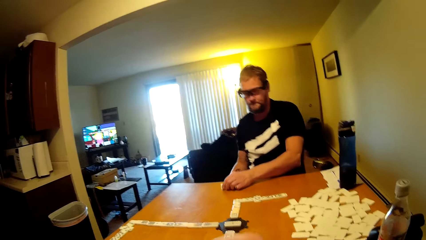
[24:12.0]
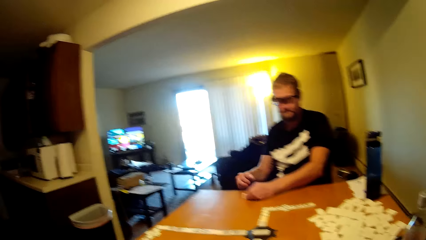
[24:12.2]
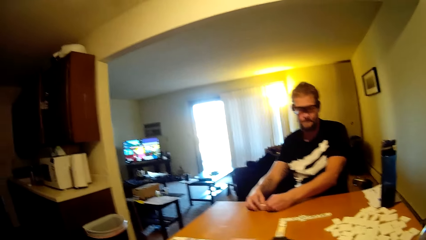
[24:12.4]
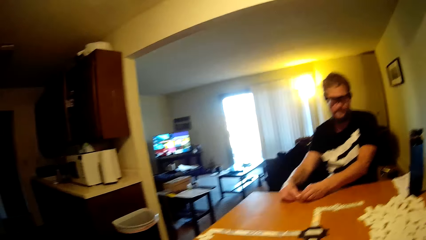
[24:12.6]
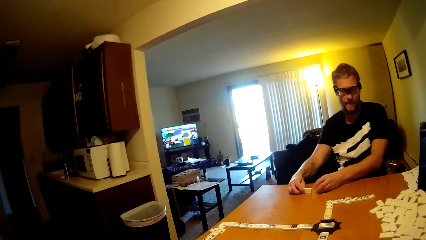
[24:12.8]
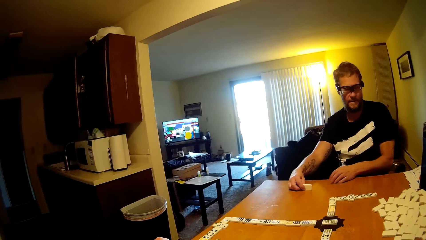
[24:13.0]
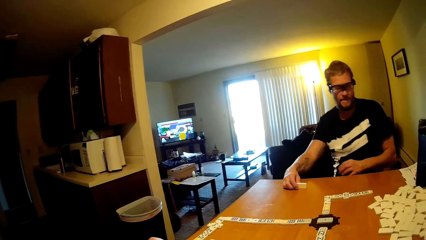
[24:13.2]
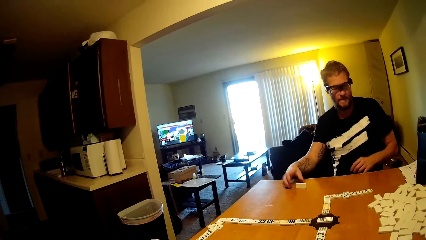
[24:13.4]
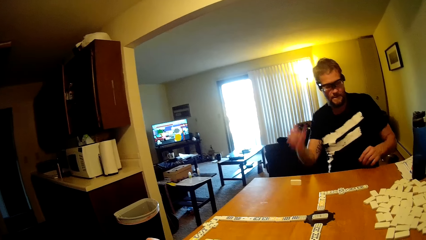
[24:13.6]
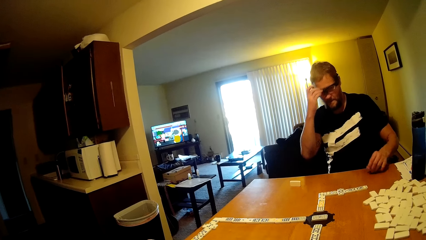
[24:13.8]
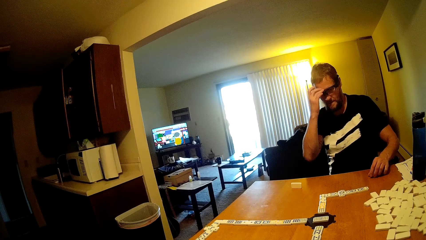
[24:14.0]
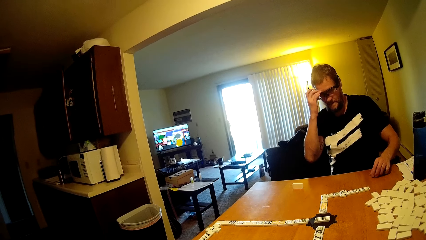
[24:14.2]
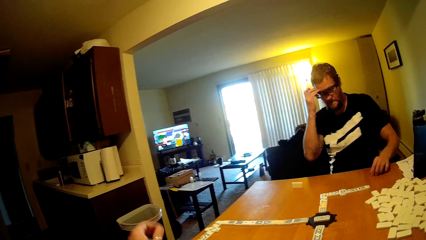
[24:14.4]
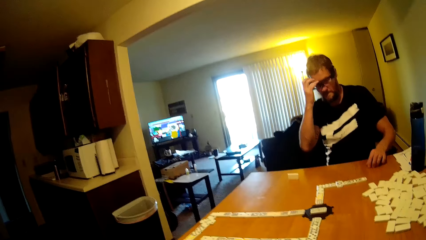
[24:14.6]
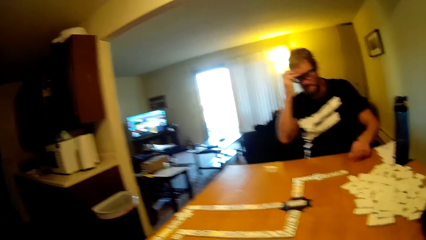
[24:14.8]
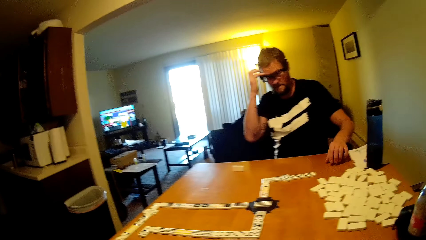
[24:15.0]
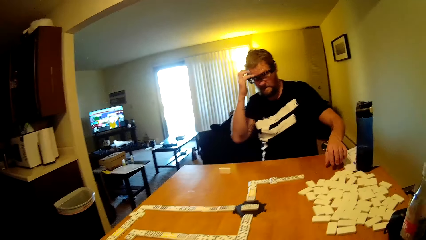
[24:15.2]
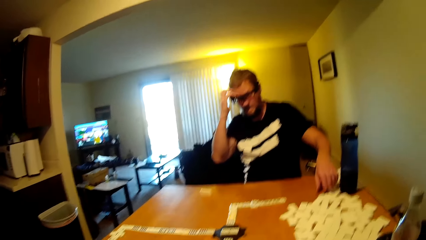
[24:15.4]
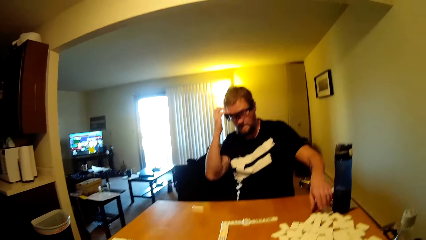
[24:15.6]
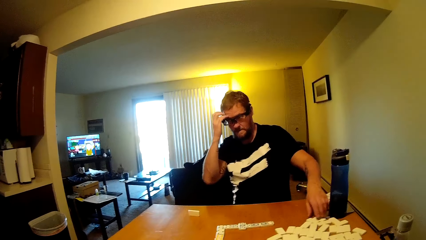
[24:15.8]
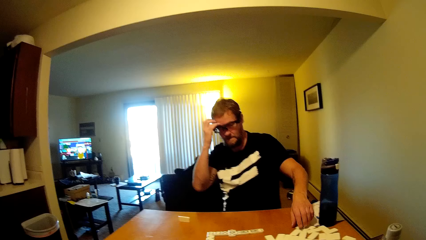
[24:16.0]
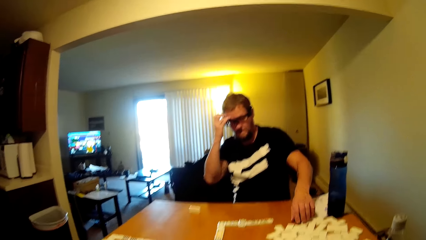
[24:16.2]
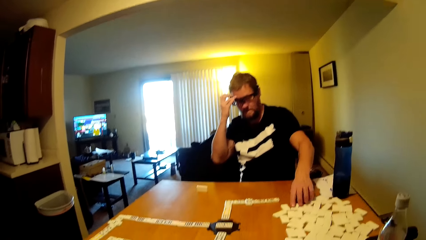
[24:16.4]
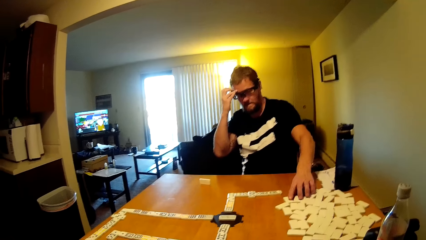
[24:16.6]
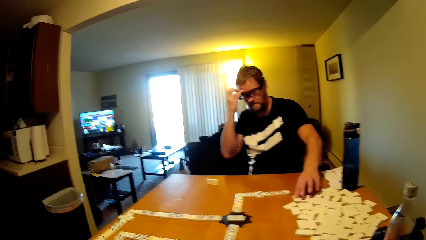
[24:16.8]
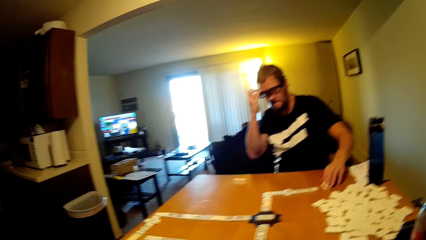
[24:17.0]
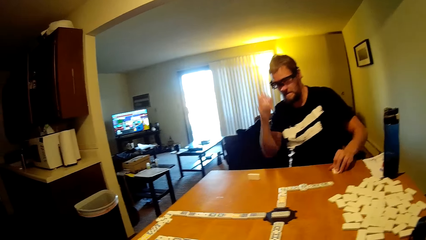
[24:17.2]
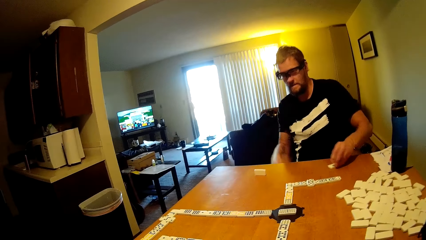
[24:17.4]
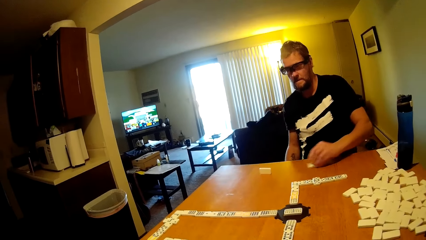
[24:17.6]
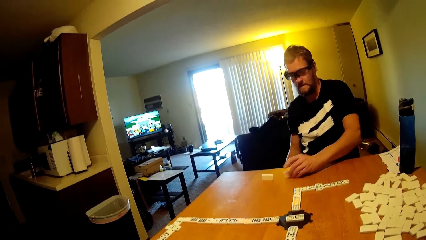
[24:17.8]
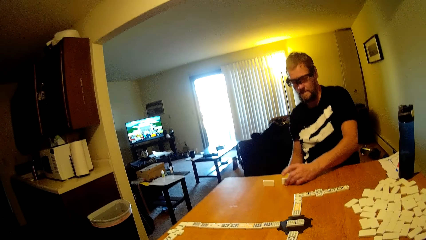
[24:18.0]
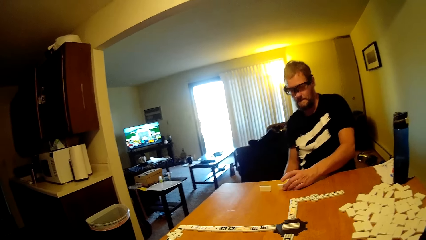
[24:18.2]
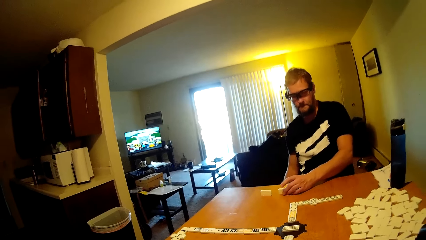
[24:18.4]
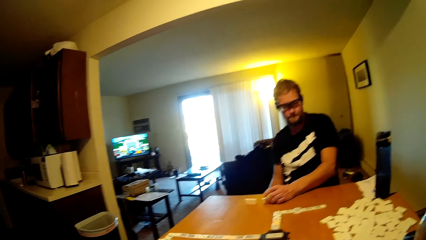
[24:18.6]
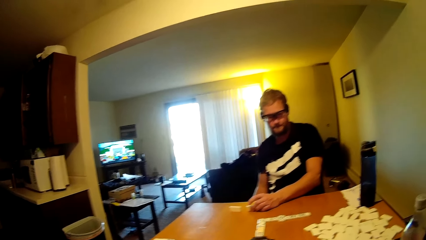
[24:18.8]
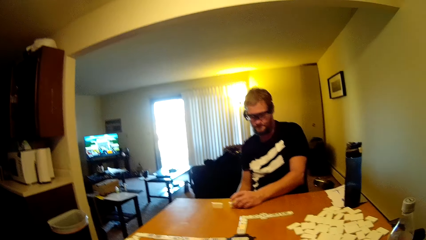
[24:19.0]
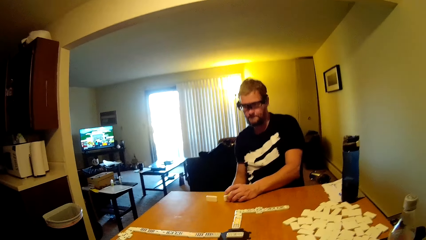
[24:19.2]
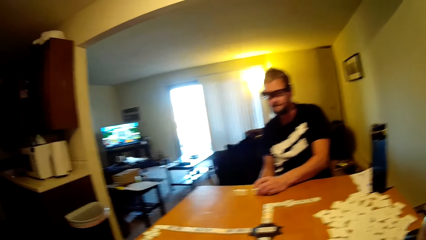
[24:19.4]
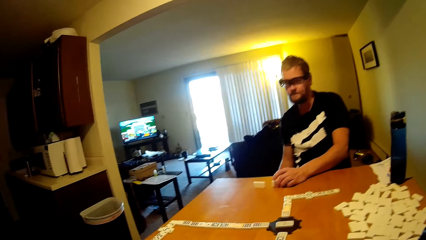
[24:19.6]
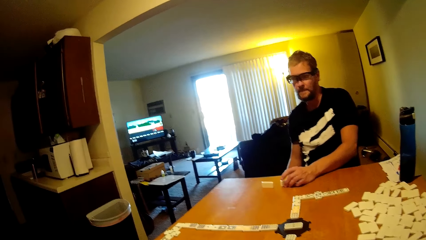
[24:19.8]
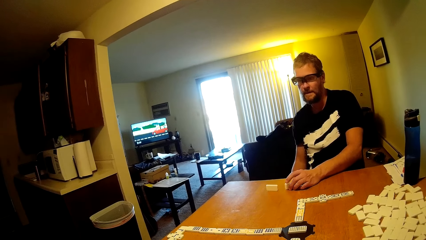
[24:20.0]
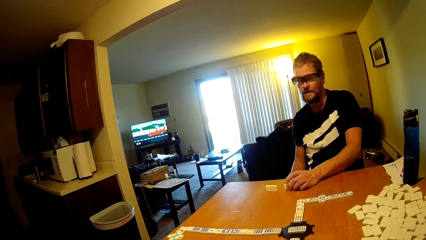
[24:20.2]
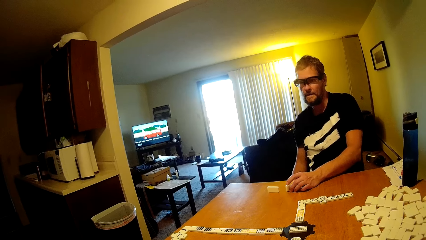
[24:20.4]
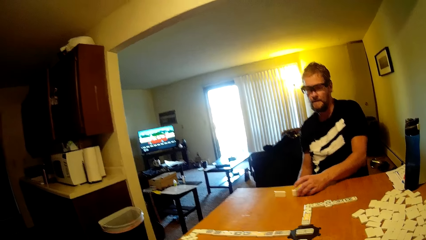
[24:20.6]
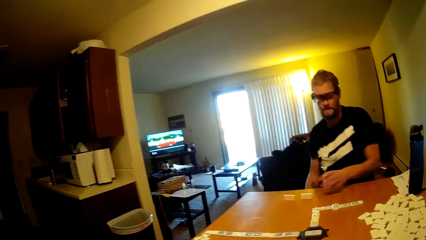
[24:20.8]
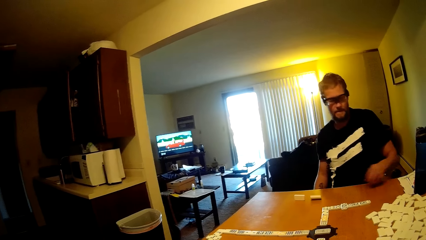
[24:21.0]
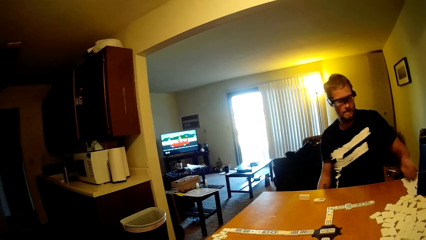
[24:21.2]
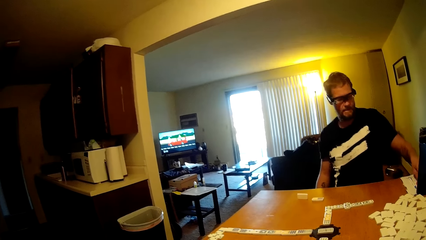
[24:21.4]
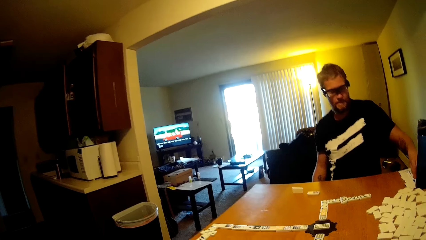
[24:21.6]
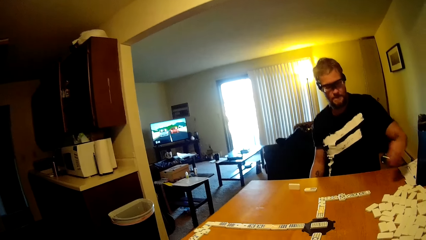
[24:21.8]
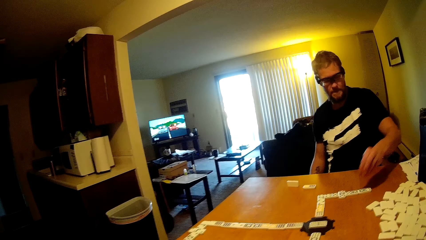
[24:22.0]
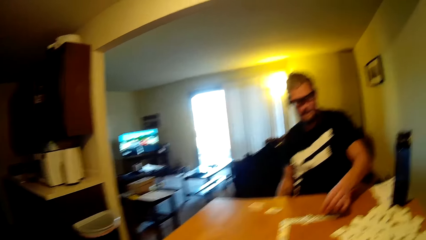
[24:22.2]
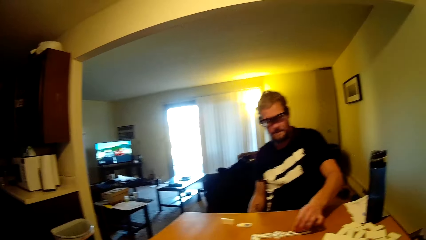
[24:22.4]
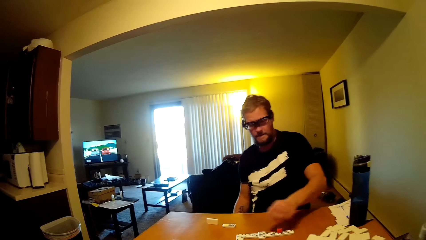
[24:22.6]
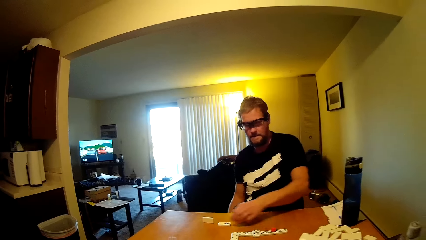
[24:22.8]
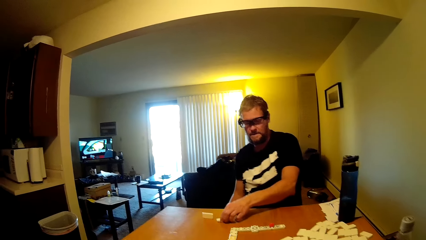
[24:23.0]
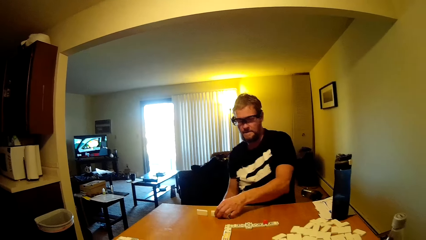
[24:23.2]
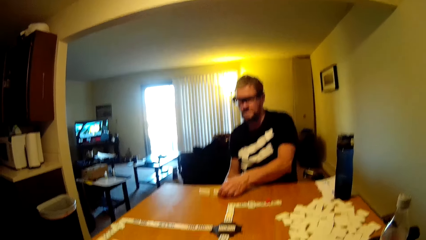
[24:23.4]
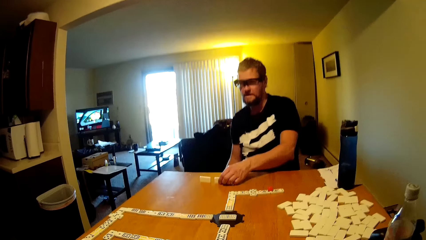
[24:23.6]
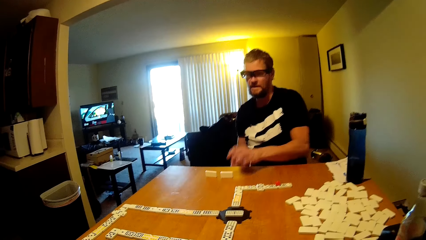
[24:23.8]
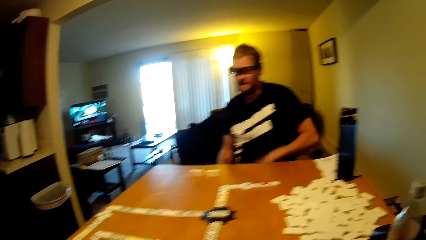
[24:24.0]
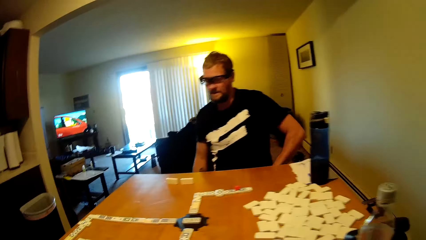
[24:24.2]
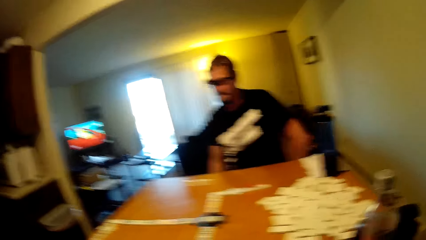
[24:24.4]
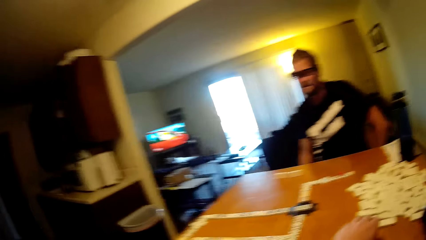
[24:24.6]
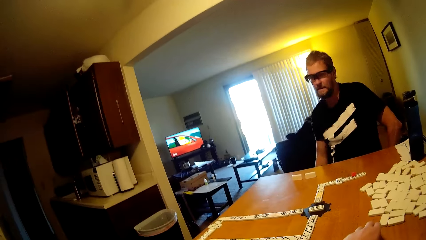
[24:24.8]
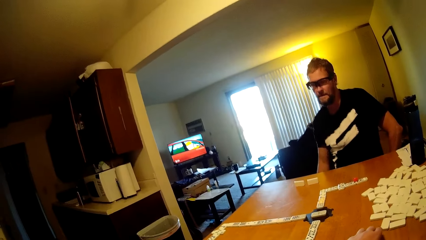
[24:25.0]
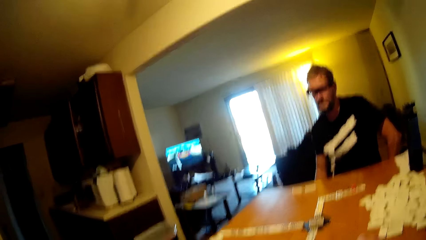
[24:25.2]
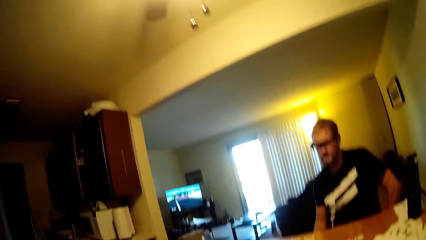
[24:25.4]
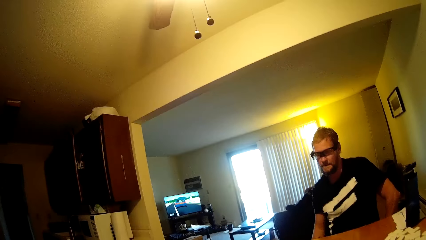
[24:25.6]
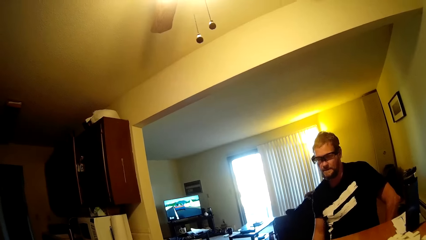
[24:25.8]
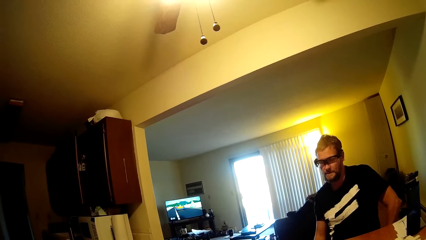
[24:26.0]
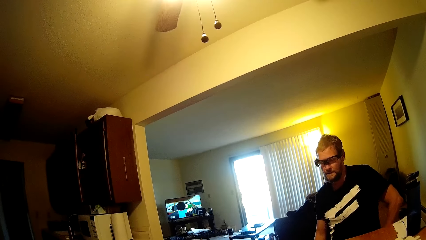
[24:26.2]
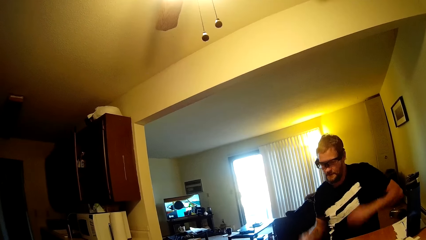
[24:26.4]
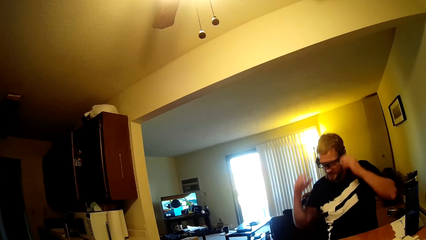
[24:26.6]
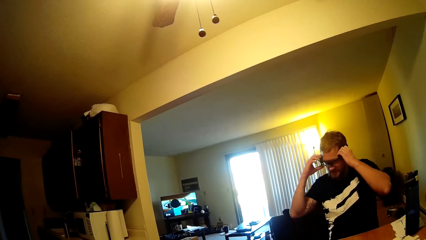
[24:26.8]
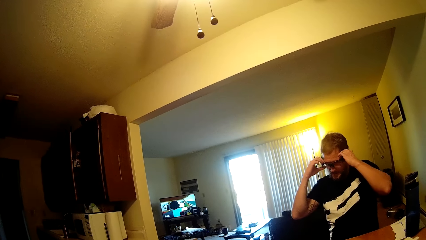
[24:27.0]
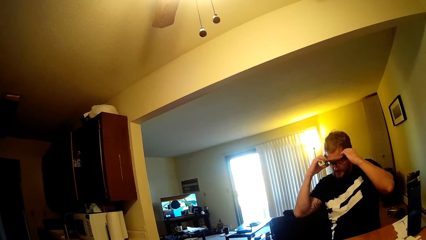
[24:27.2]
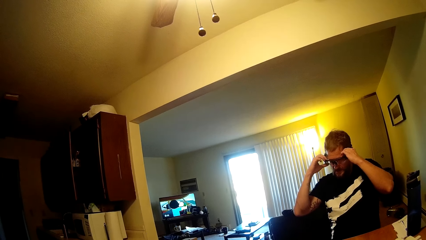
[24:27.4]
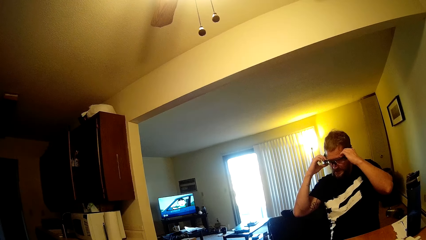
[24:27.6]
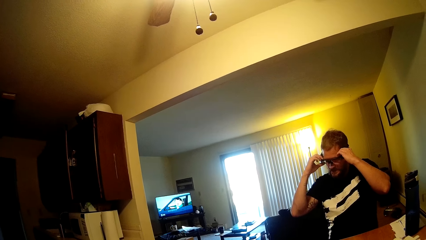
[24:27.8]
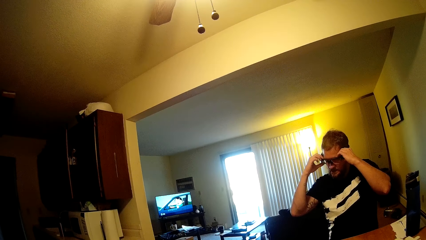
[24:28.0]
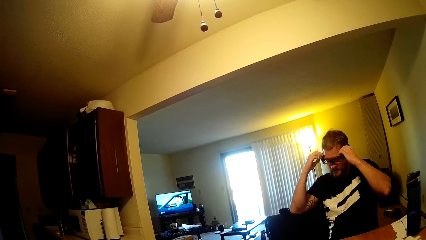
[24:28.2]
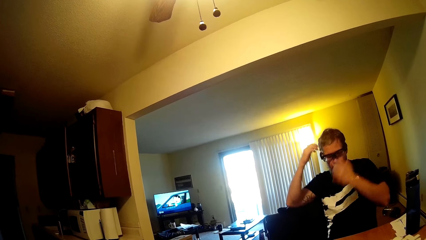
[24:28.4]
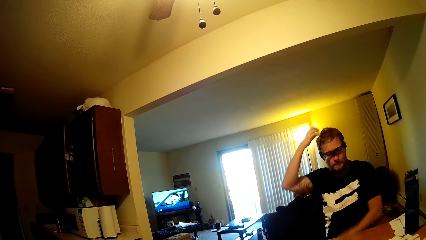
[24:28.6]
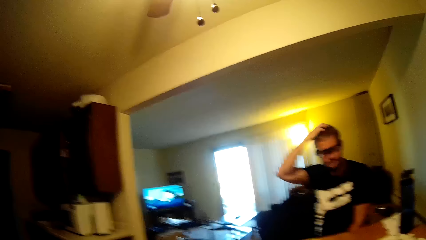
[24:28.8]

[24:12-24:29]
A person holds the domino tile on the table. The person takes the dominoes card, scratches the head and touches the head. The person takes the dominoes card and puts the dominoes card on the table. The person picks up the plastic train, takes the dominoes card, plays the plastic train, puts the dominoes card on the table and holds the domino tile on the table. The person holds the glasses and touches the spectacles.
